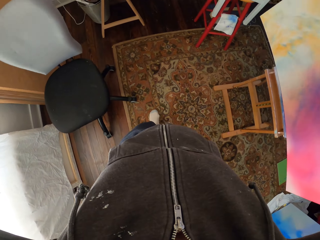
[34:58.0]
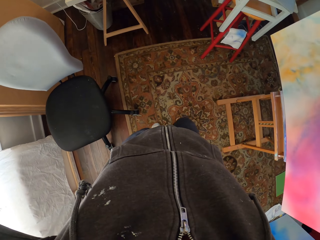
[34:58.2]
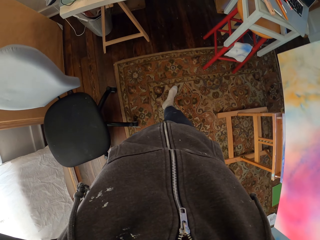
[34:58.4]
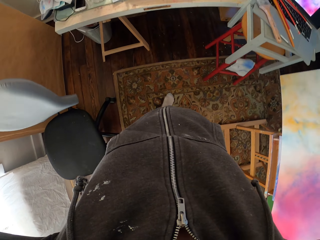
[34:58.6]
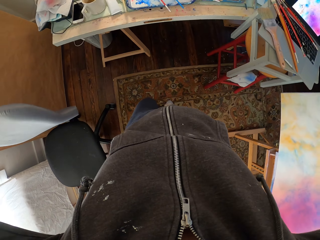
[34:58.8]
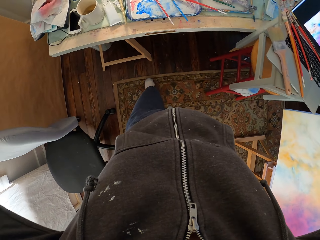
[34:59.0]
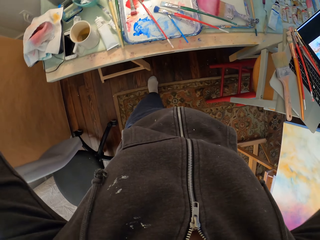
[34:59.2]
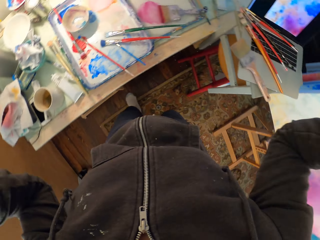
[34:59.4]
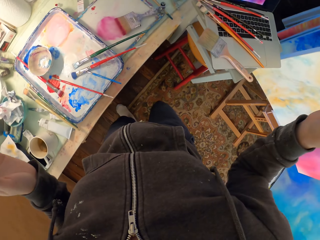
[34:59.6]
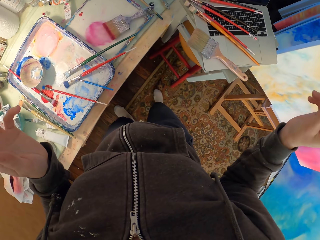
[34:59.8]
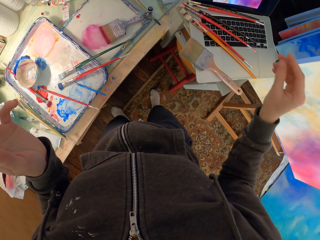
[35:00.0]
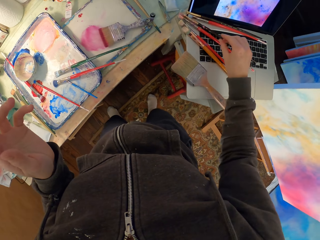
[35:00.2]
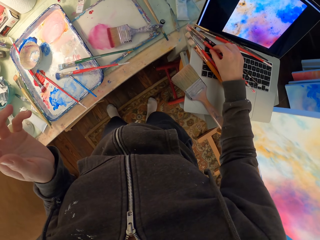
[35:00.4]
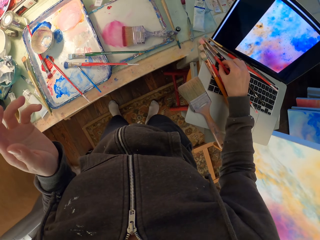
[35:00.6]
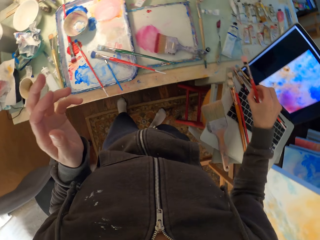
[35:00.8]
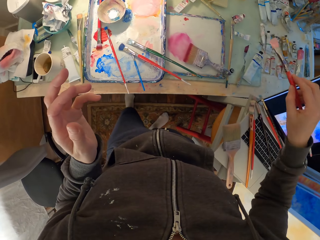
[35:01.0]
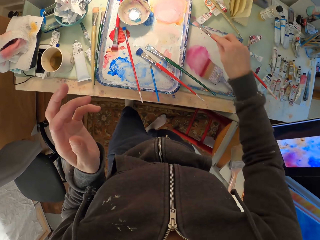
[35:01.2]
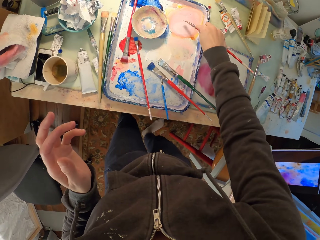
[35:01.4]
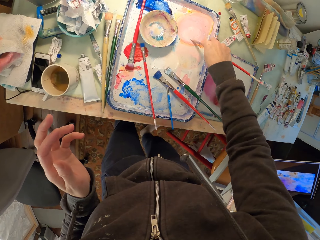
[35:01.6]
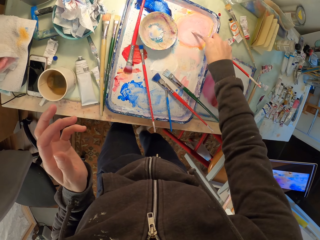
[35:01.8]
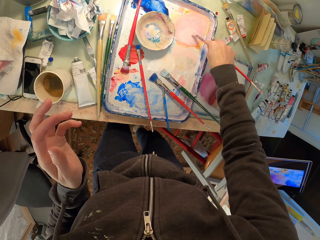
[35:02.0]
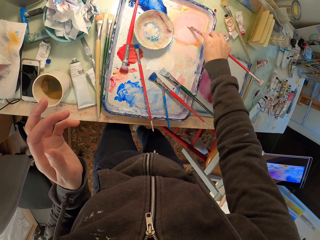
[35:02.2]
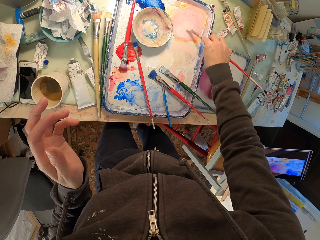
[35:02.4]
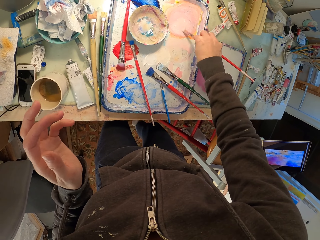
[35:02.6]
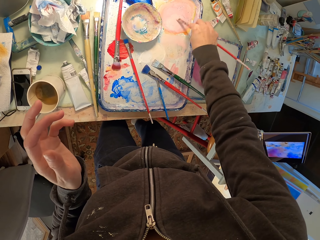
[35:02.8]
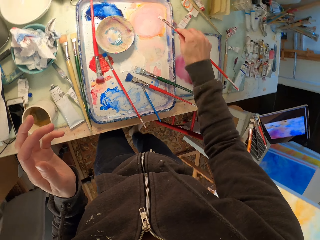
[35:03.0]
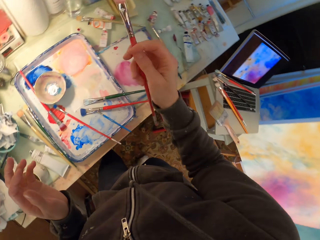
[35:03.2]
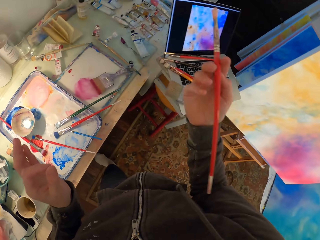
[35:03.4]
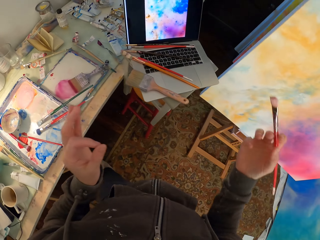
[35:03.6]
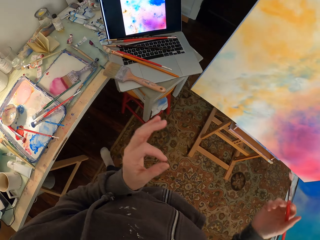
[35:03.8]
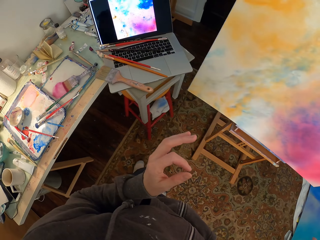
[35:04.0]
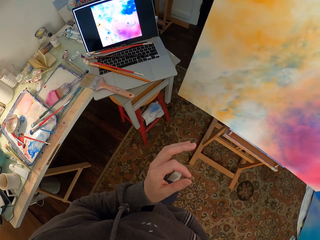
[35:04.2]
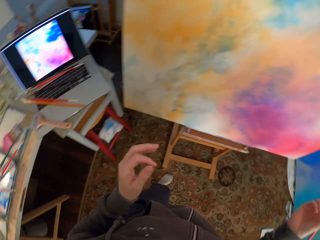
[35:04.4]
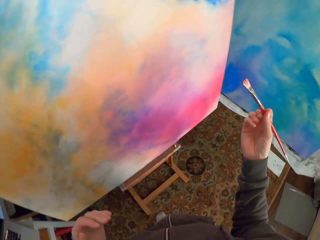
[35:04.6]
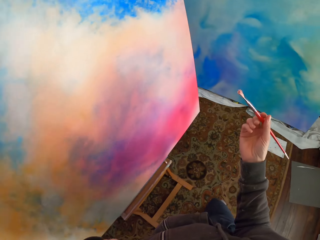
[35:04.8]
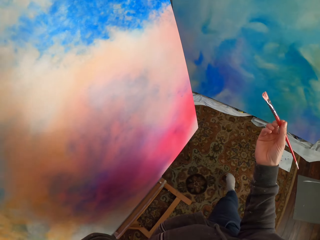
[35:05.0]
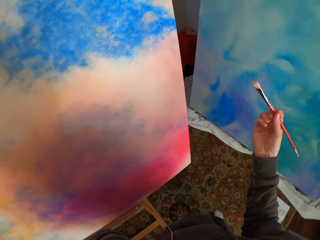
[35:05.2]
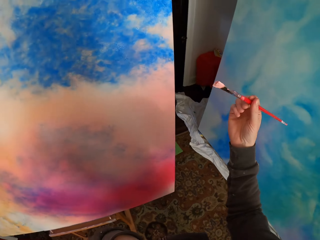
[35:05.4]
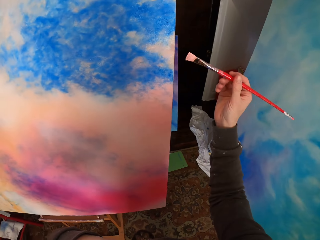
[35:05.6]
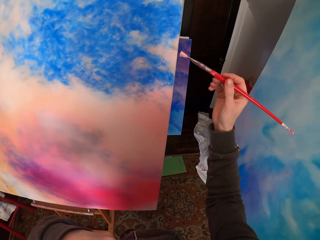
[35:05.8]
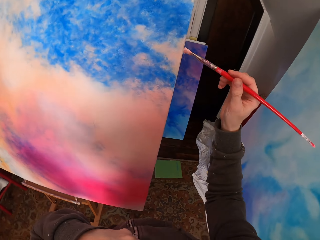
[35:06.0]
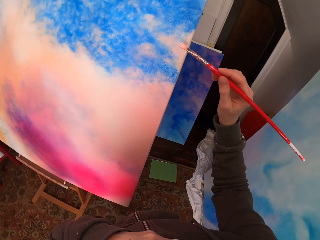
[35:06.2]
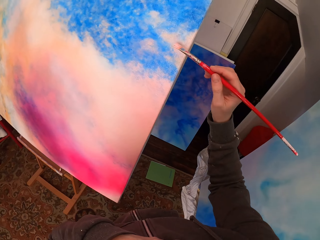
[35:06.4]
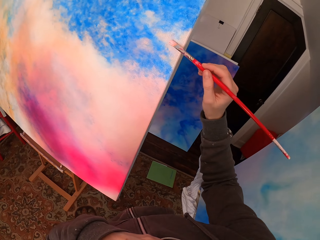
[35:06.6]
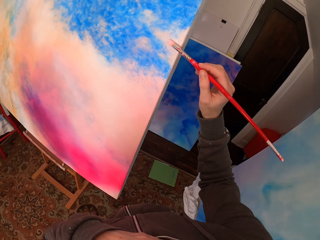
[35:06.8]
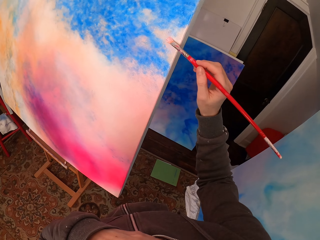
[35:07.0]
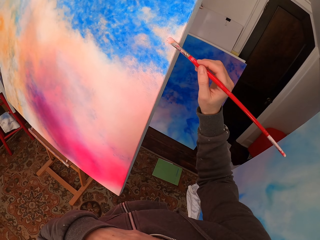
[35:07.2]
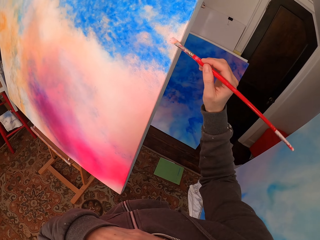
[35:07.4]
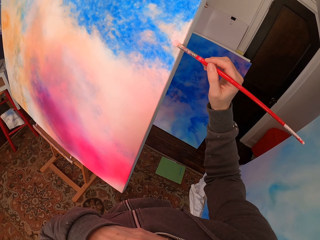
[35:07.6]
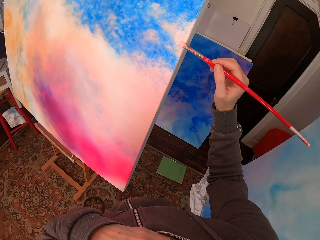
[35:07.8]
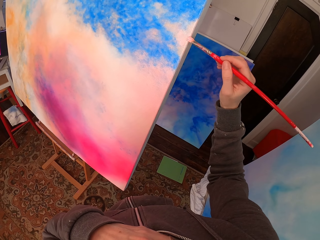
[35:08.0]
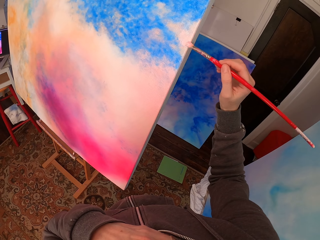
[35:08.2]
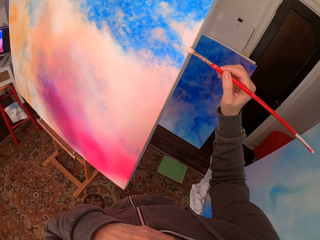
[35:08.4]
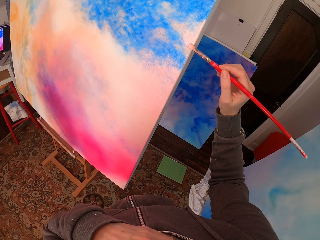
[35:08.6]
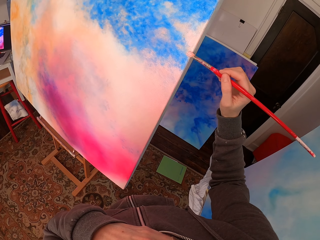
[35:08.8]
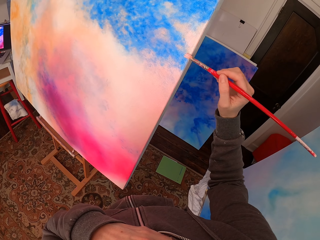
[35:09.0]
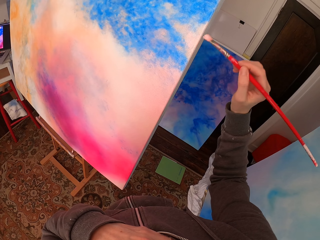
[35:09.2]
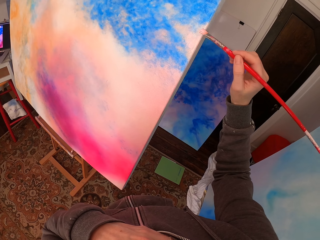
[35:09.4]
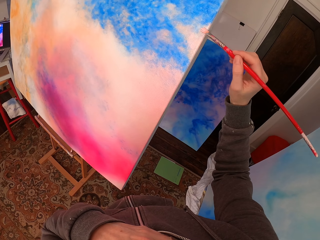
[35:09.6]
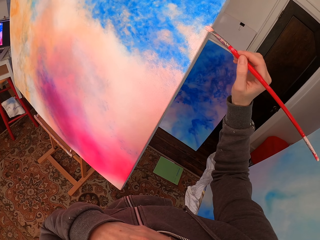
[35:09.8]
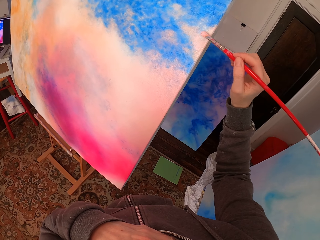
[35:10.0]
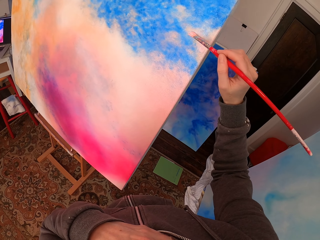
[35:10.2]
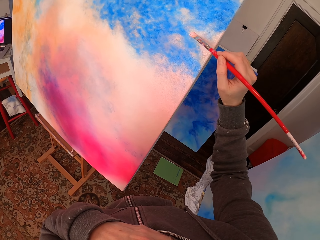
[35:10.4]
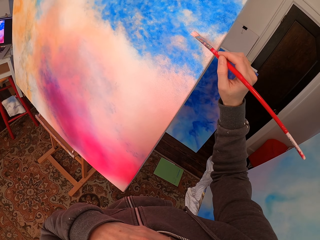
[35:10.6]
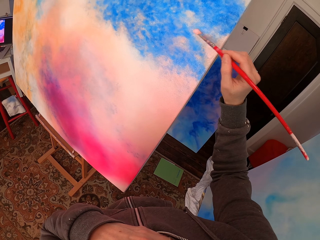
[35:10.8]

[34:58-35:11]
The camera wearer lifts both her hands. She takes a brush. She rubs the brush on the paint and puts the brush in the paint. She walks towards the canvas. She paints the canvas.

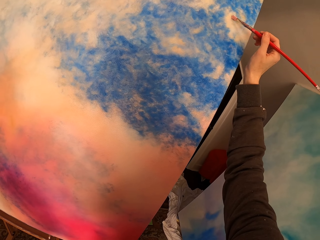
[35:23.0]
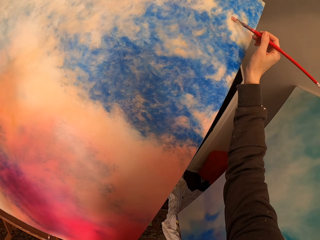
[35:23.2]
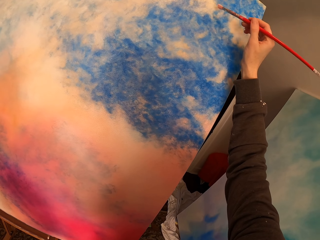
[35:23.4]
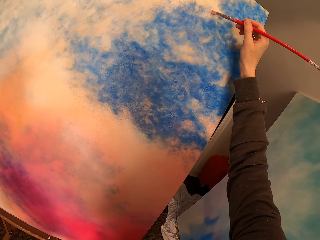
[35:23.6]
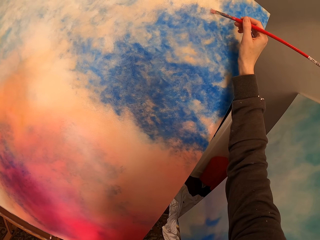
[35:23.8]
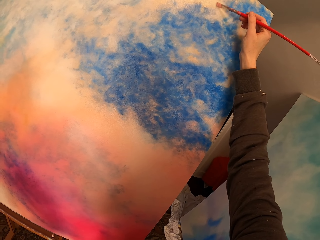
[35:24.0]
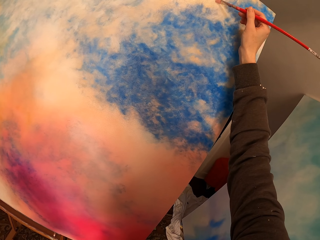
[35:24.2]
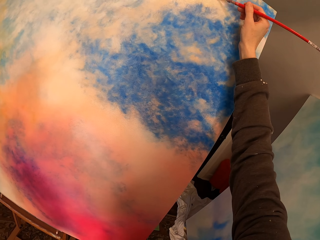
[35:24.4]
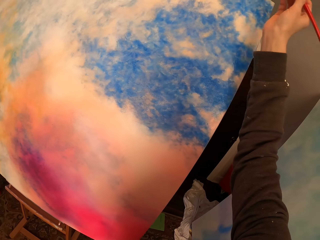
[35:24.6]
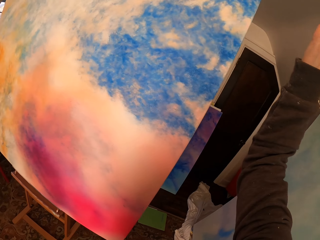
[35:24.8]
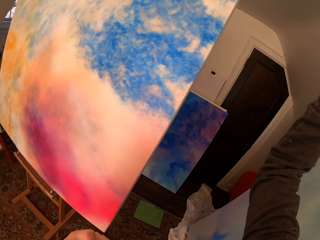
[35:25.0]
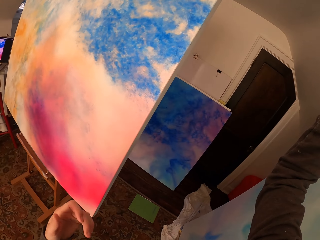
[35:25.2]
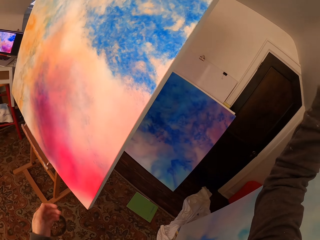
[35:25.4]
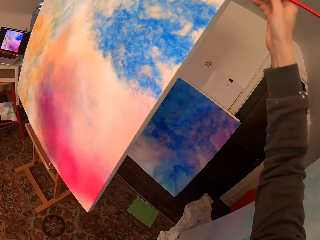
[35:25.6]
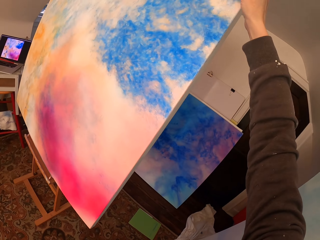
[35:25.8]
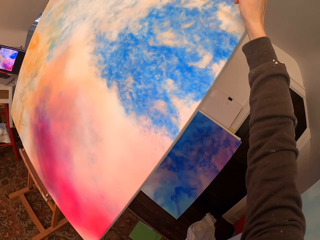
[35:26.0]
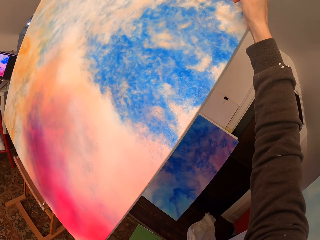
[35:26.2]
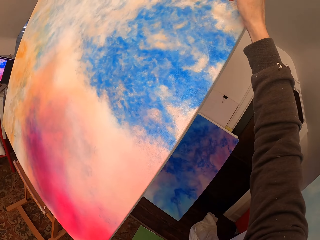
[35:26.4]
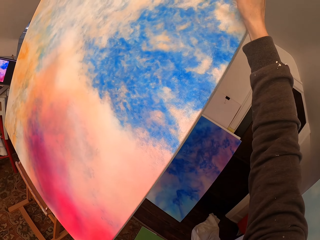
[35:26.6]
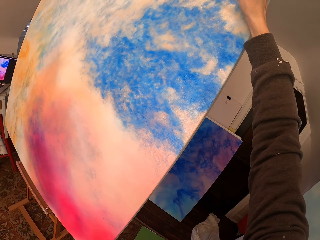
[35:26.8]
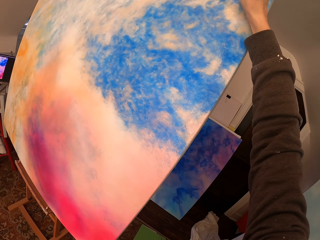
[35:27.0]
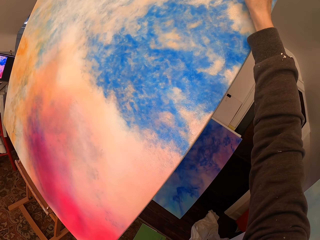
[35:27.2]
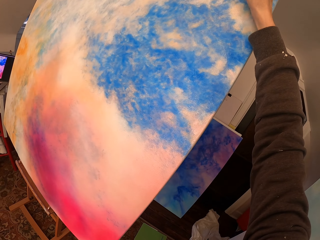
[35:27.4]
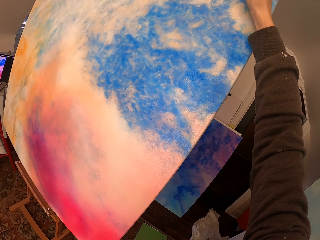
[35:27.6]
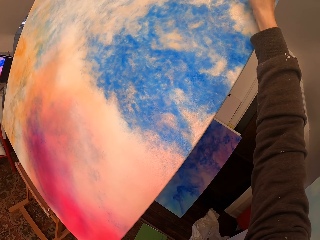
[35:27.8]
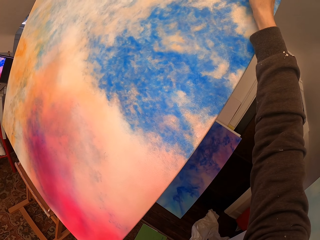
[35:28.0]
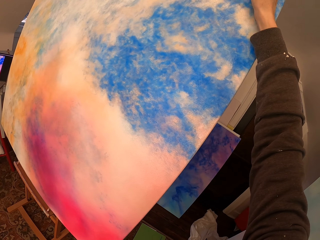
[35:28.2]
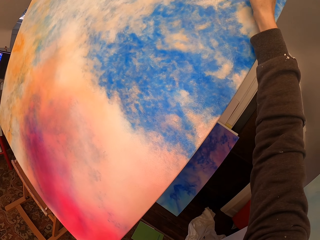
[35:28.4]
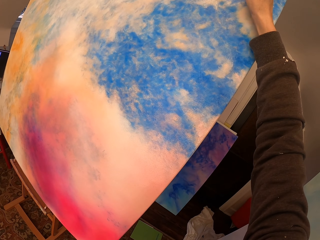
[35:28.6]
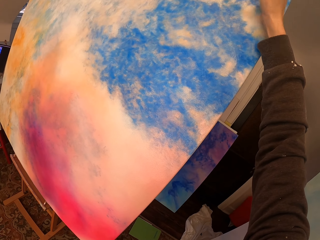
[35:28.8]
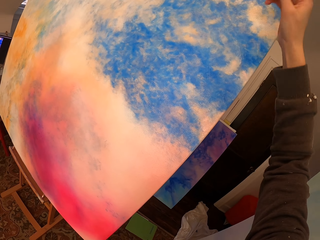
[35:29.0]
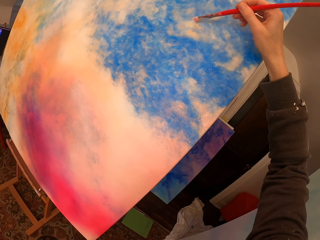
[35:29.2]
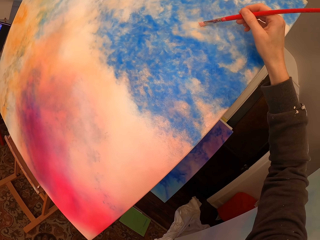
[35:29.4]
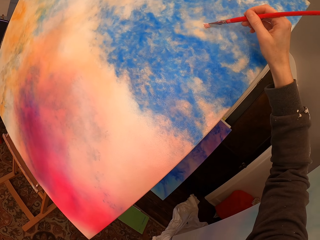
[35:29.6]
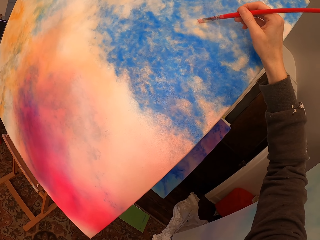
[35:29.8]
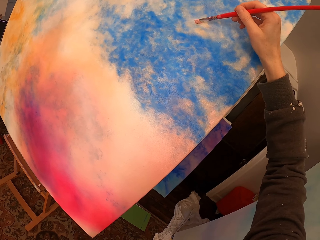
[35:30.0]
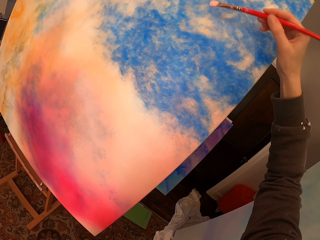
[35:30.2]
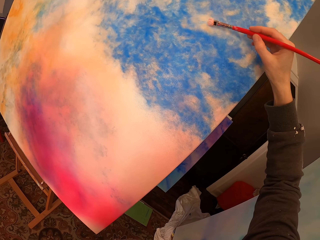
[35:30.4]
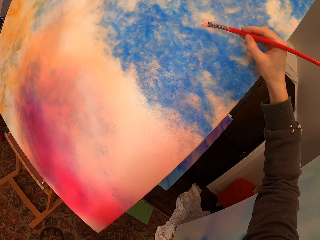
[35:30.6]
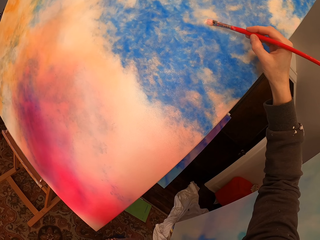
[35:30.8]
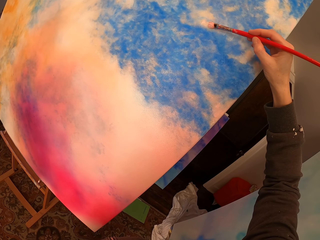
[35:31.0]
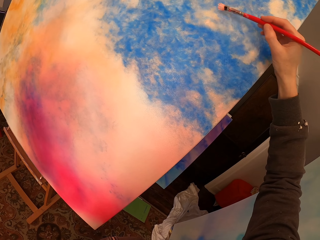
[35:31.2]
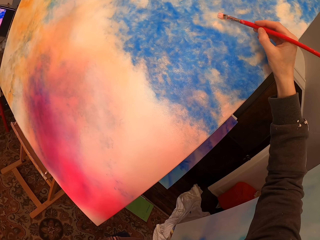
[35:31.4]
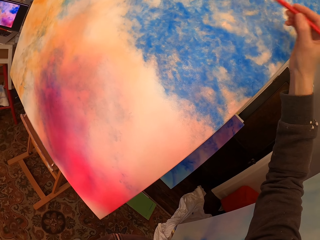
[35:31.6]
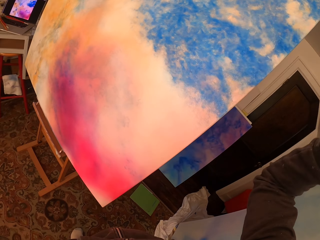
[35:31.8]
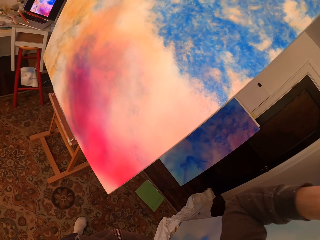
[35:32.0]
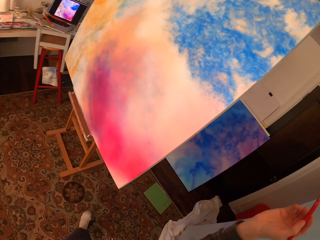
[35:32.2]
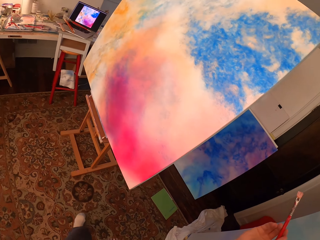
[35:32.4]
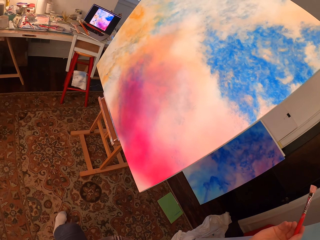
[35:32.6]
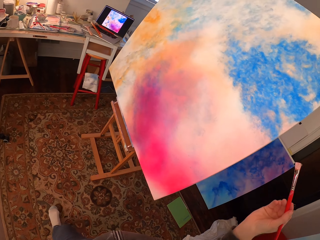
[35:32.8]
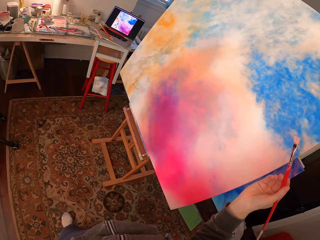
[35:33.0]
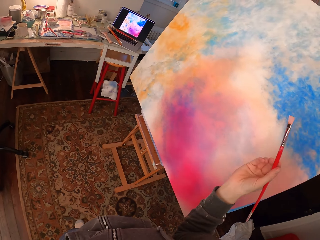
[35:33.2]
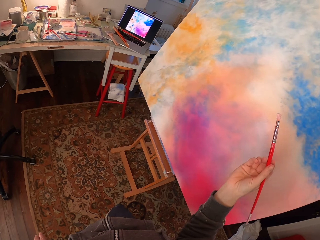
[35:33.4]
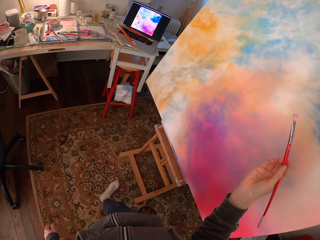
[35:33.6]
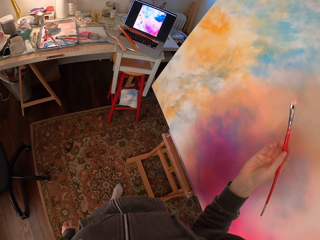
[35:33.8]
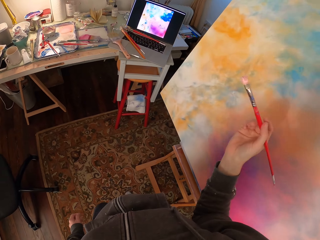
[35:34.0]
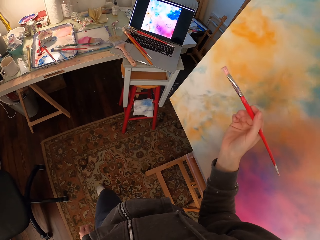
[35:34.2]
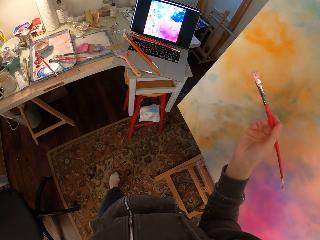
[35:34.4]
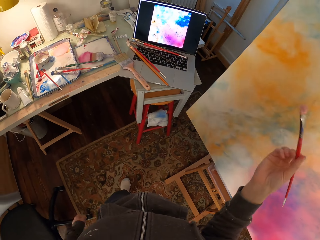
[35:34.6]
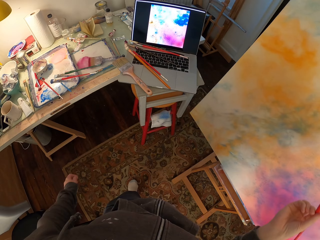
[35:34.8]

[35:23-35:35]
The camera wearer looks at the canvas. They paint the canvas. They walk in the house. They look at the laptop. They walk beside the canvas.
